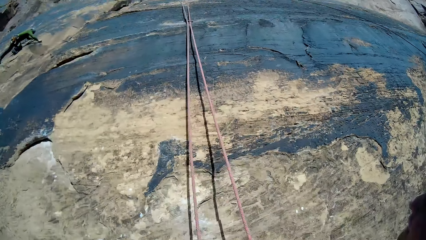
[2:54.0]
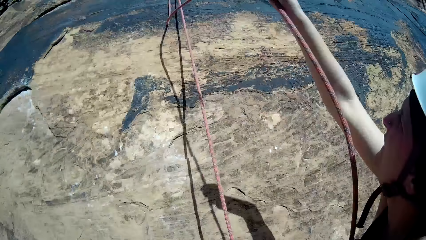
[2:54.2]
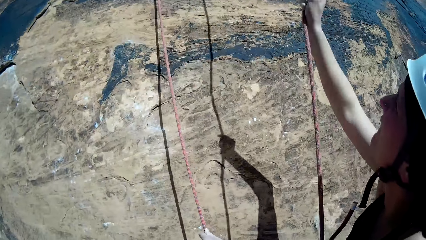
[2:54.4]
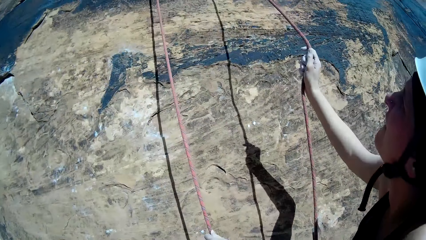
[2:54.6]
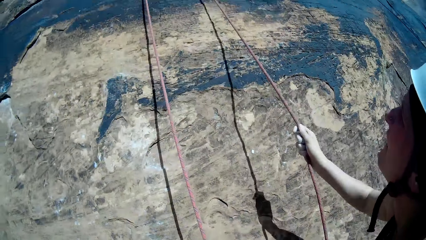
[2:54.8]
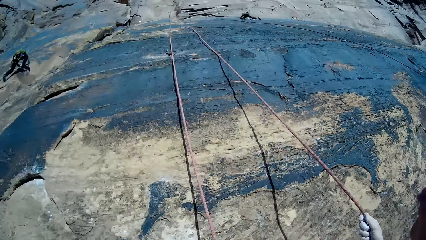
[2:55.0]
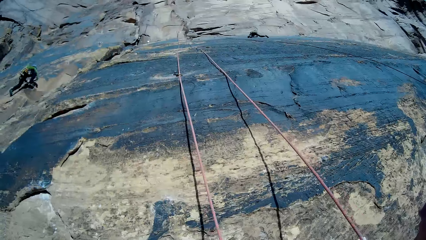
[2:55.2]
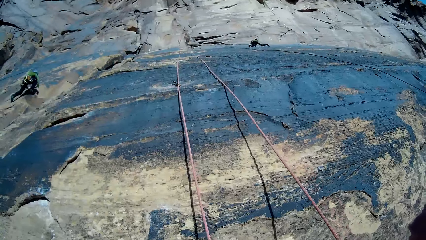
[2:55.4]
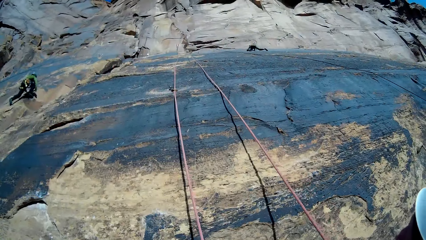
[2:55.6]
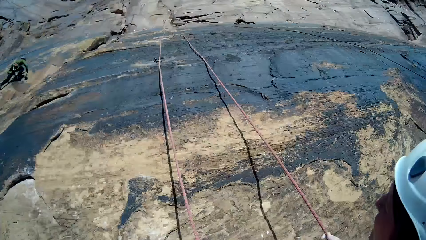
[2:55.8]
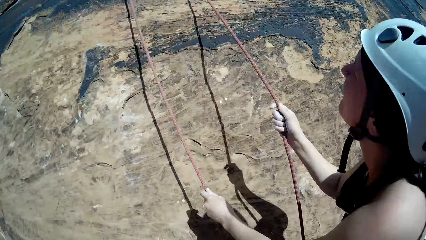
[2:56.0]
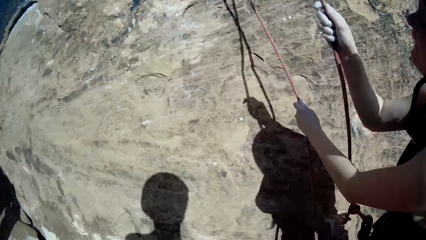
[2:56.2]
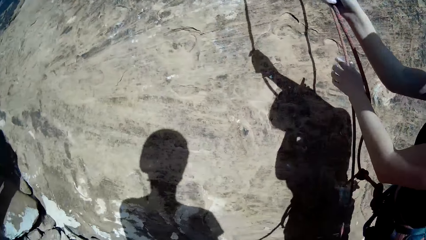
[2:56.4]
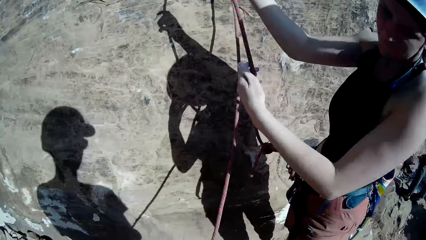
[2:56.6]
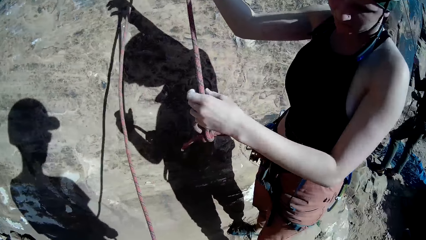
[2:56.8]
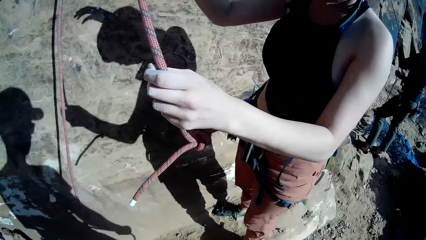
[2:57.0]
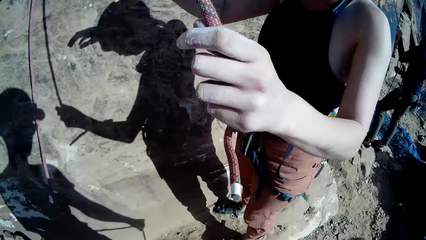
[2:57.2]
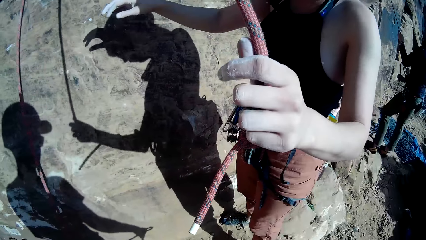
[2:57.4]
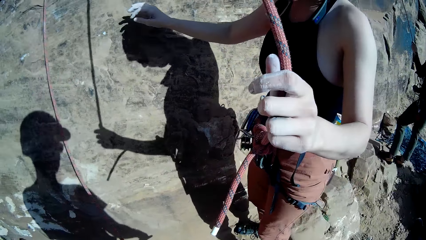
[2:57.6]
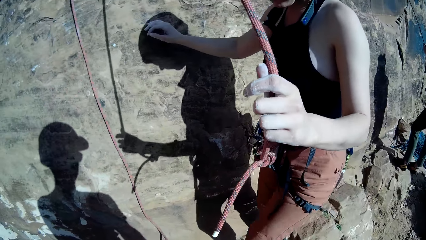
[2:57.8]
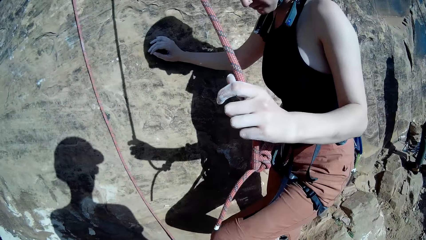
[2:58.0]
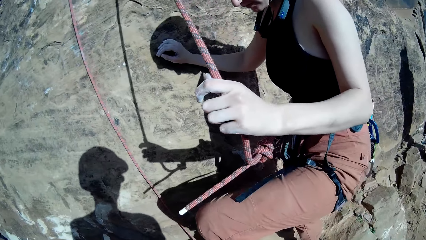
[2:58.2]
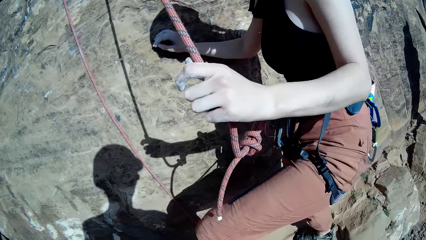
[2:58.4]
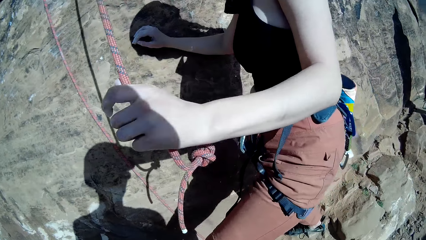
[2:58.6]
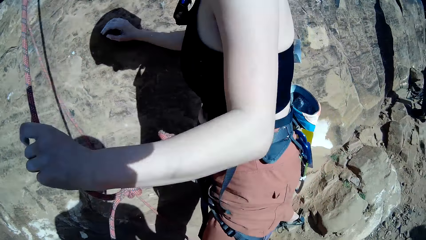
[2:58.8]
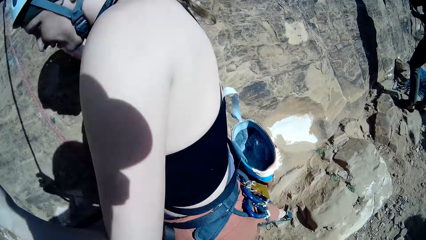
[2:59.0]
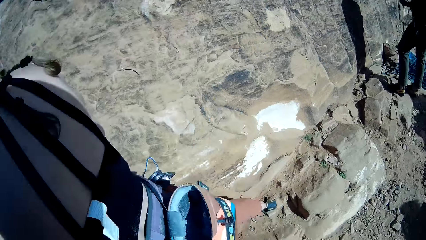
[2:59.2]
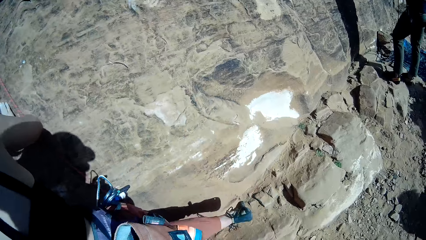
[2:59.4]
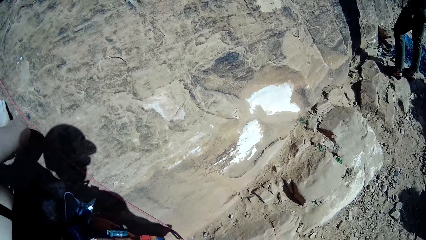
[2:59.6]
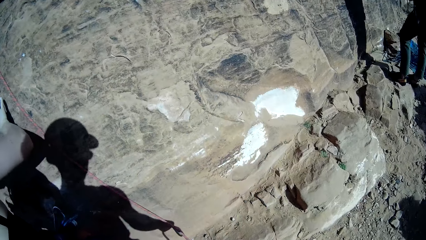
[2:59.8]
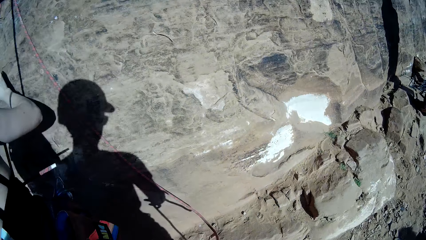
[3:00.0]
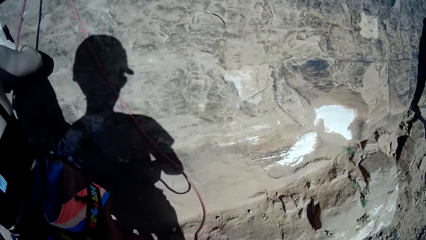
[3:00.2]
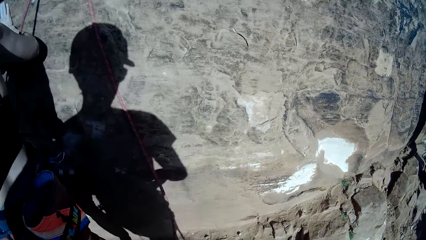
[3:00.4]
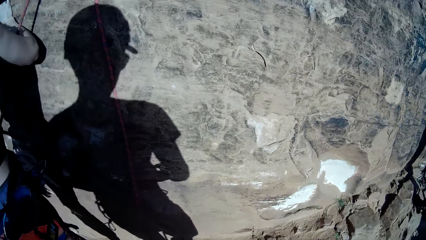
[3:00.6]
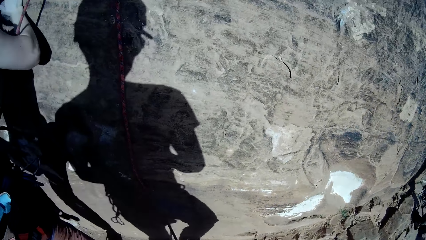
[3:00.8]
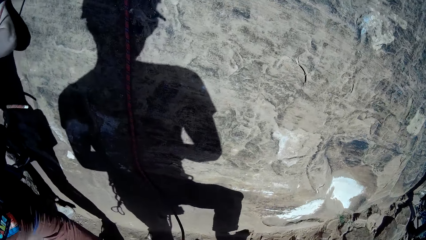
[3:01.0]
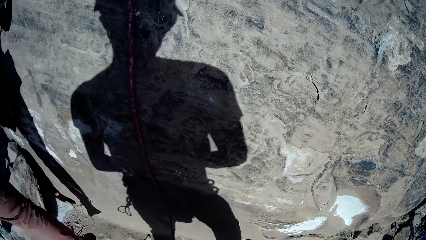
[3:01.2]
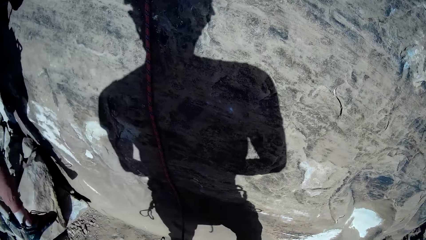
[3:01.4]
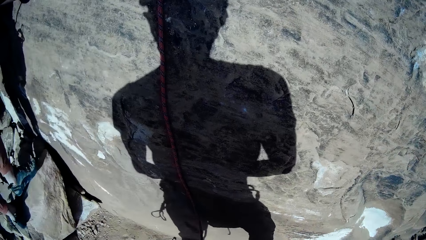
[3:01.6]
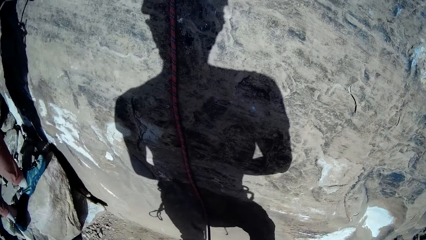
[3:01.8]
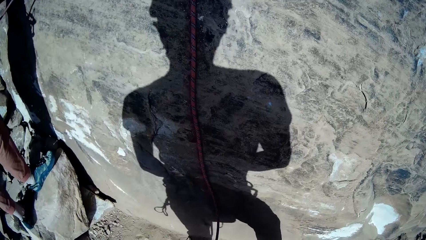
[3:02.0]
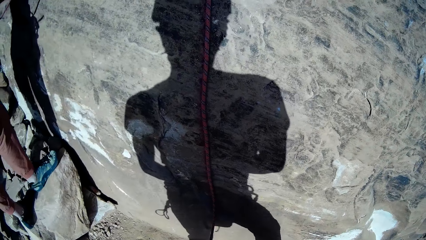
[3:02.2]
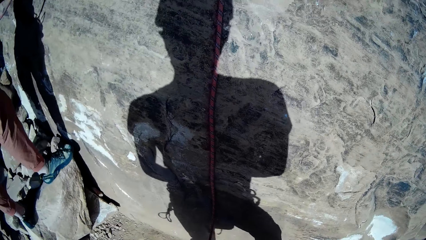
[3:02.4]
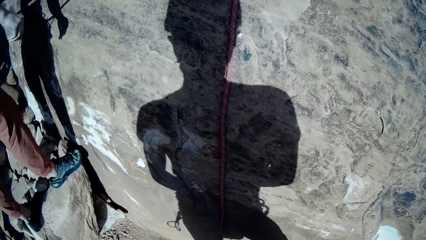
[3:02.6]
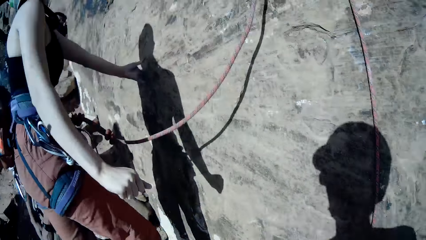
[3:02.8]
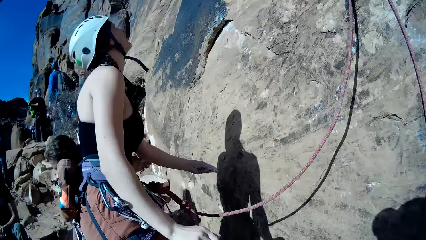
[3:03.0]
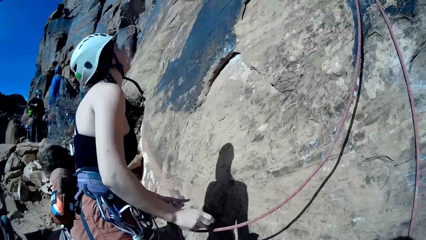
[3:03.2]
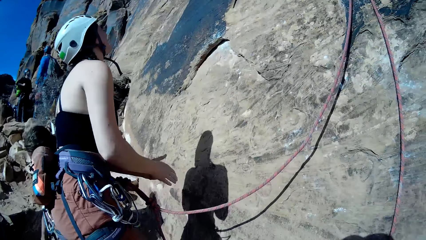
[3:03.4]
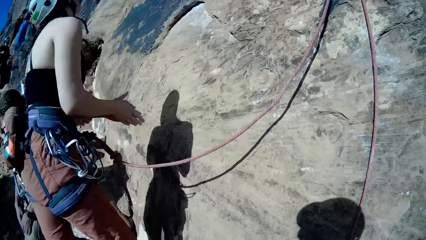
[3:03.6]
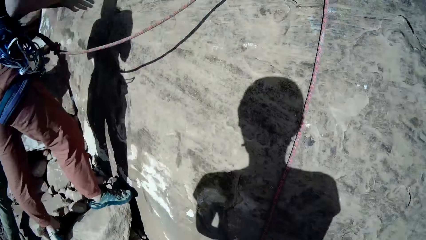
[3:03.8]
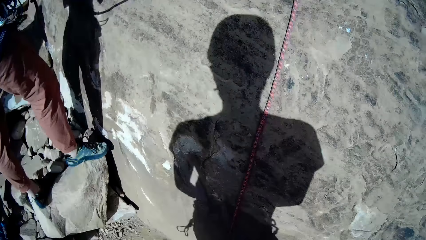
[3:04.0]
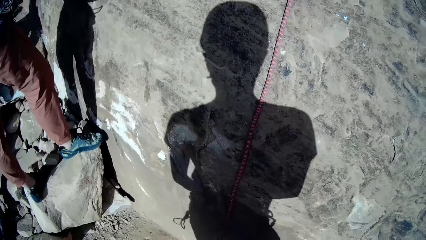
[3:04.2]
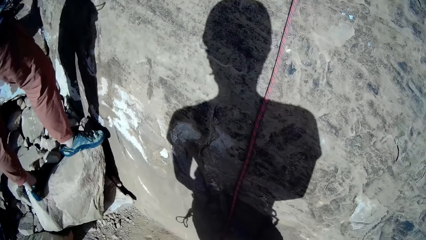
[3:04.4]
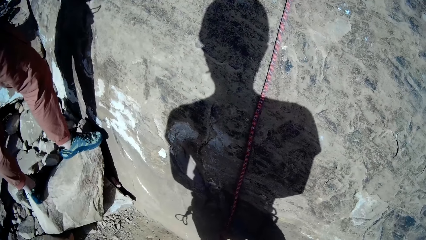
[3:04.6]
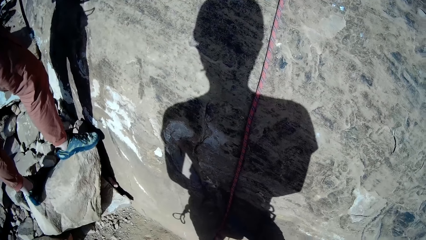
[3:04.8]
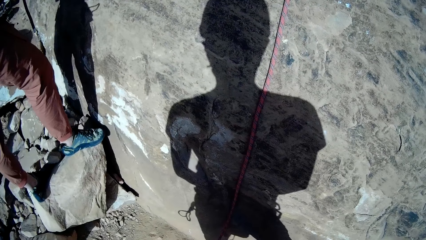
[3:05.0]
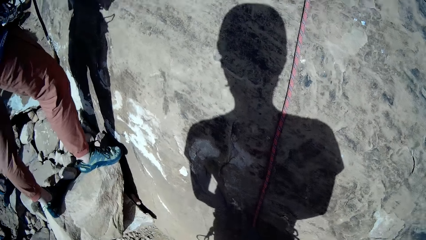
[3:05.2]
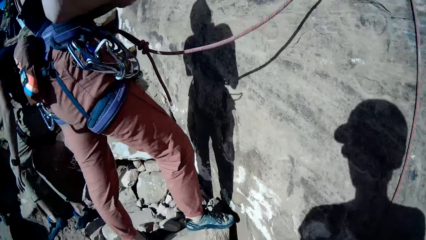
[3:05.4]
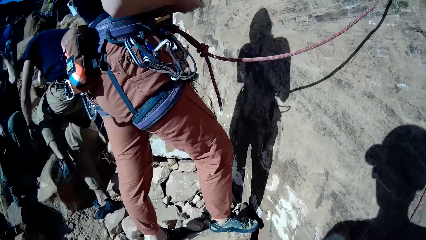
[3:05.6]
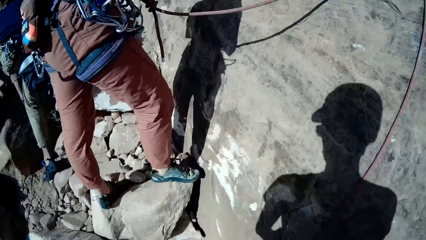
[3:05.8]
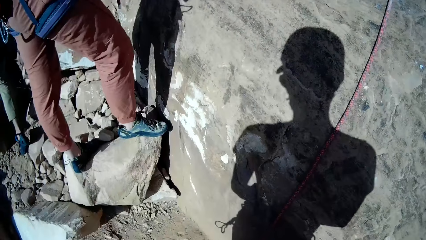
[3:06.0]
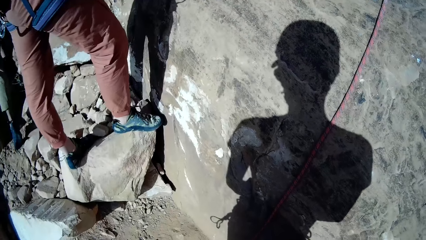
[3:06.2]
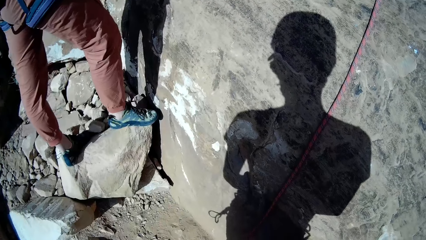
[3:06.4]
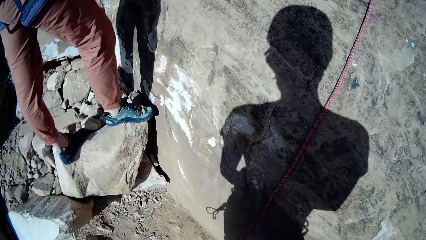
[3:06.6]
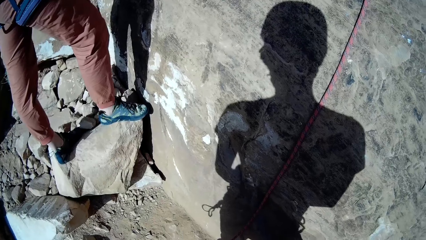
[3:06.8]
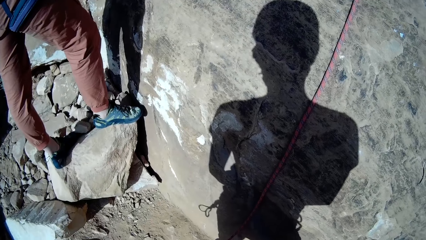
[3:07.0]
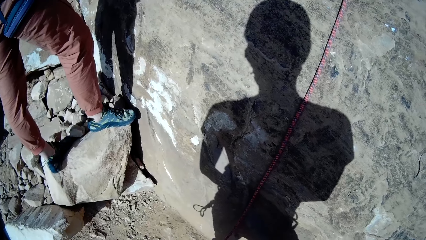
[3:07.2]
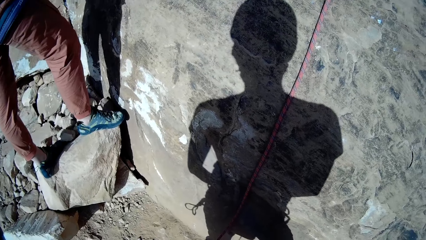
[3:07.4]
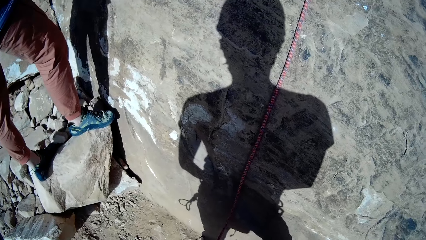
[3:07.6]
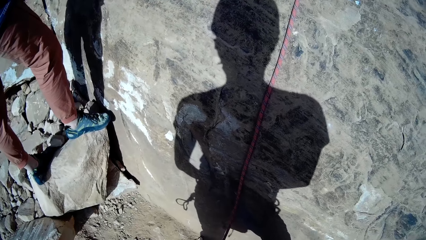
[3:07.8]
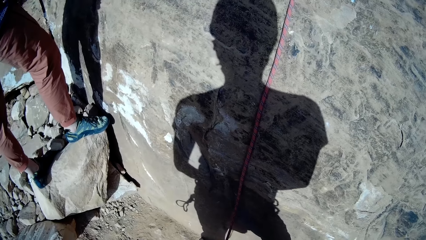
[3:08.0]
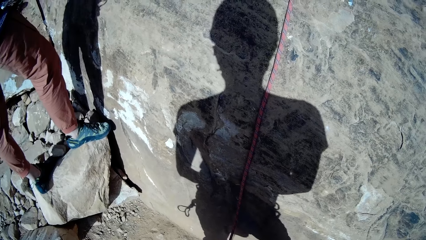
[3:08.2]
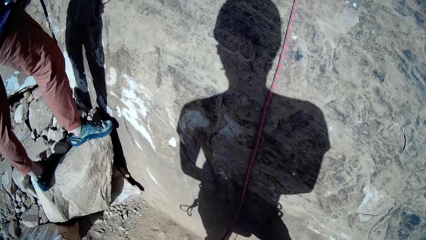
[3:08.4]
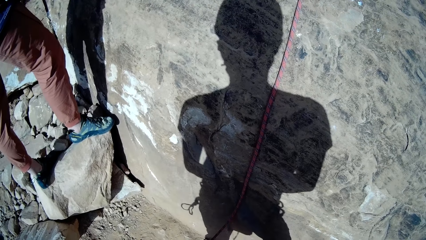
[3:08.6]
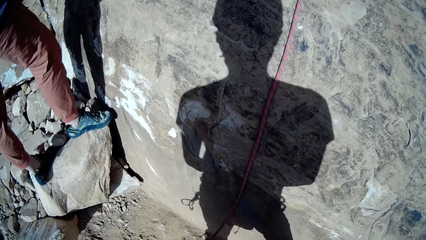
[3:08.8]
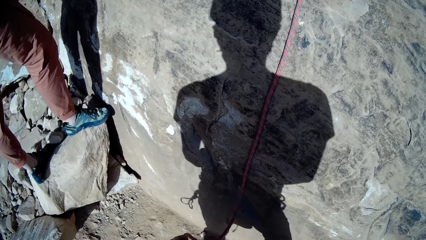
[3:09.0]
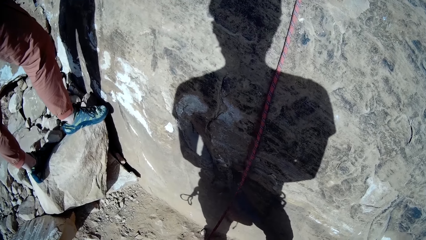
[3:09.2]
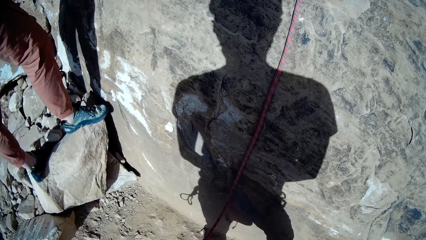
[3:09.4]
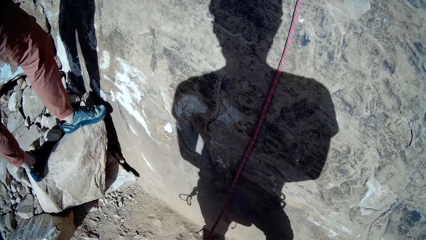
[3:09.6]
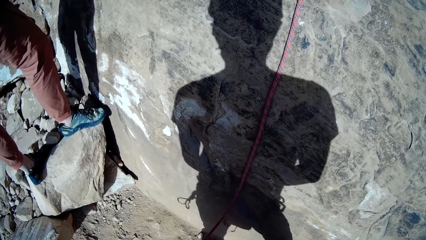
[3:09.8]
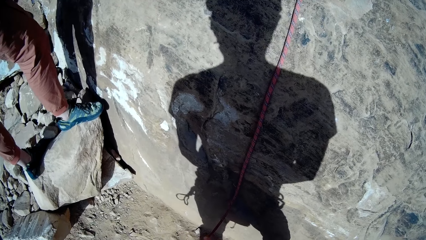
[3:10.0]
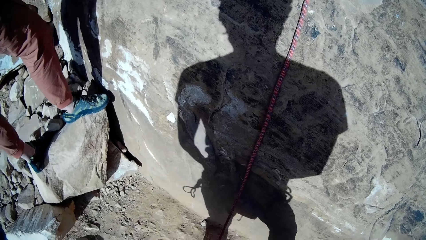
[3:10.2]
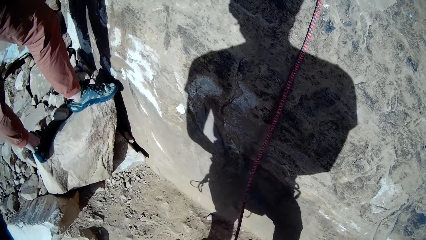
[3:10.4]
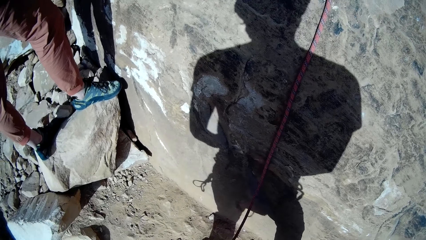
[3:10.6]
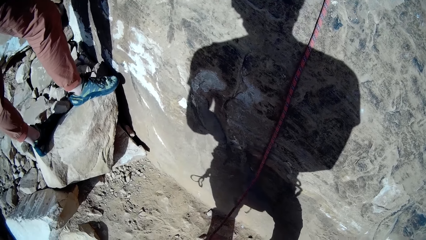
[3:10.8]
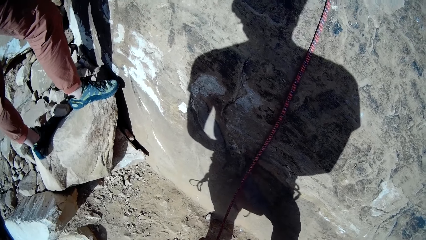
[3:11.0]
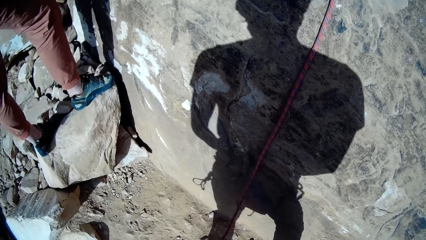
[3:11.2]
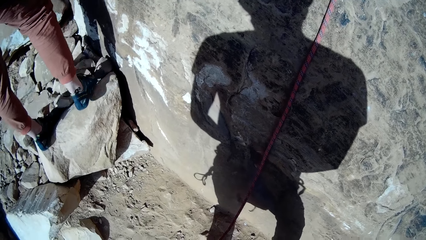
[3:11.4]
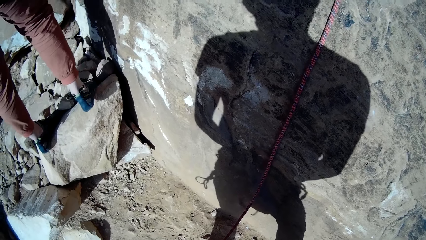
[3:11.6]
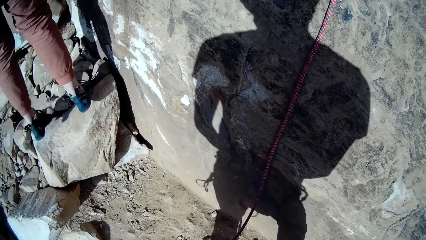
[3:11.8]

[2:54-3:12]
A woman removes her left hand from the other set rope on the mountain. The woman holds the set rope attached to her harness with both hands. The woman removes her right hand from the set rope attached to her harness and touches the mountain with her right hand. The woman moves to another side of the mountain, to the left. The woman stands on a stone. The camera wearer does something.
